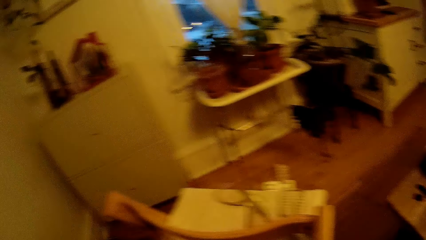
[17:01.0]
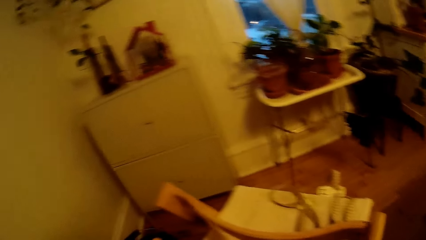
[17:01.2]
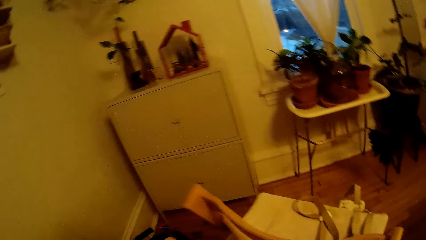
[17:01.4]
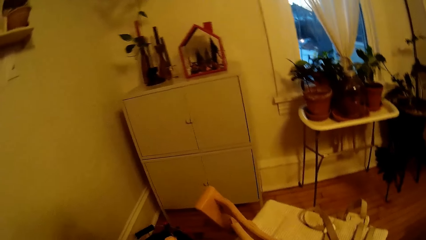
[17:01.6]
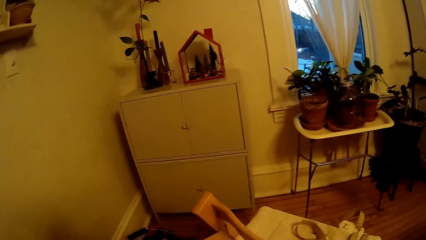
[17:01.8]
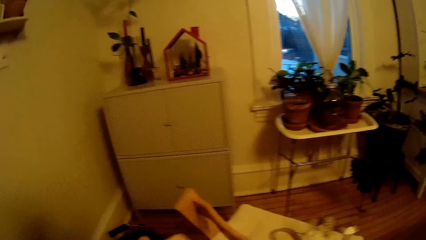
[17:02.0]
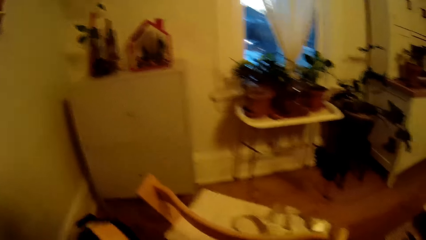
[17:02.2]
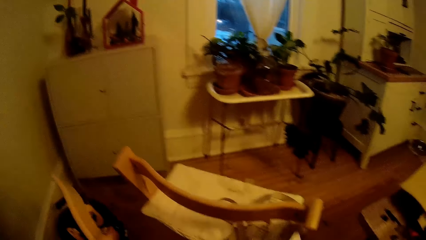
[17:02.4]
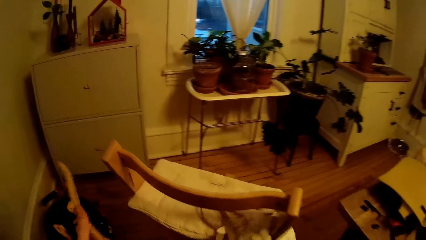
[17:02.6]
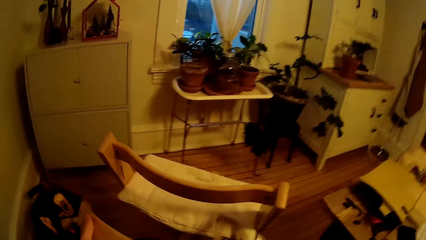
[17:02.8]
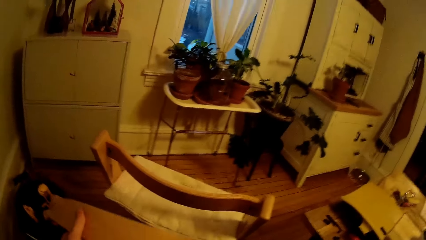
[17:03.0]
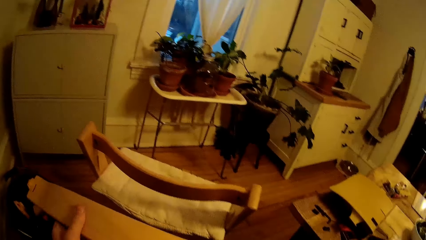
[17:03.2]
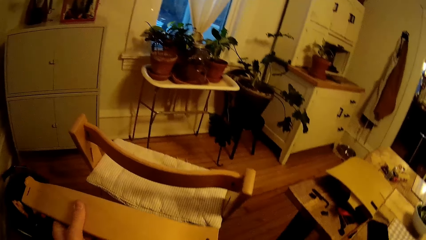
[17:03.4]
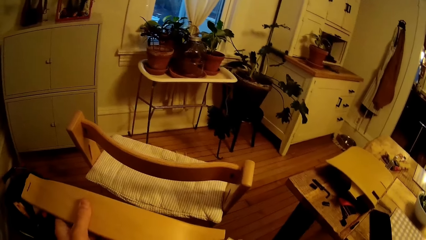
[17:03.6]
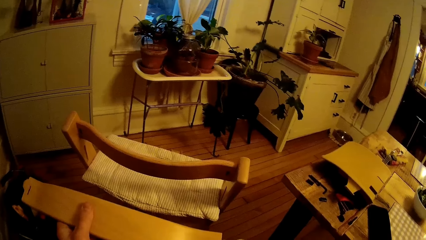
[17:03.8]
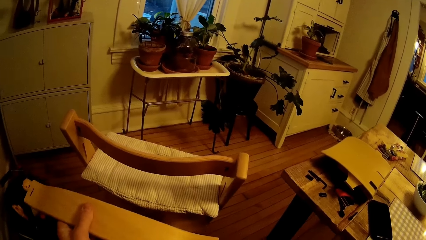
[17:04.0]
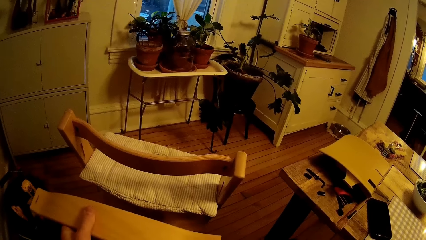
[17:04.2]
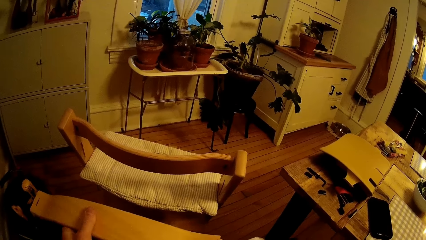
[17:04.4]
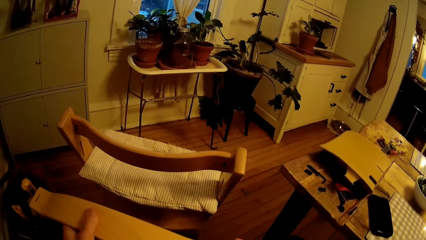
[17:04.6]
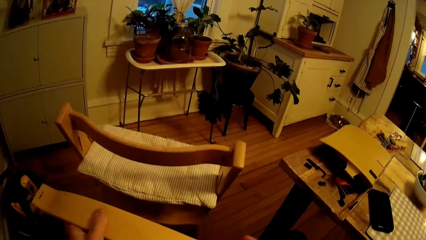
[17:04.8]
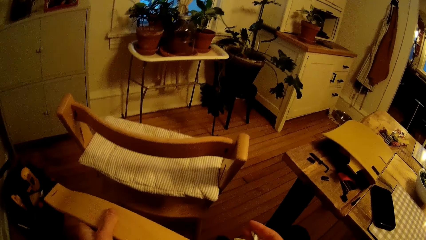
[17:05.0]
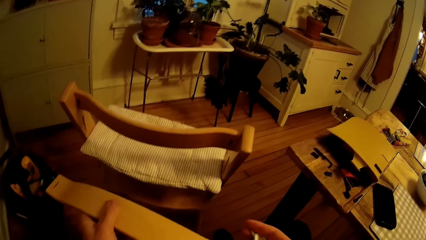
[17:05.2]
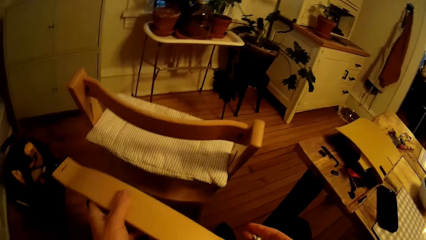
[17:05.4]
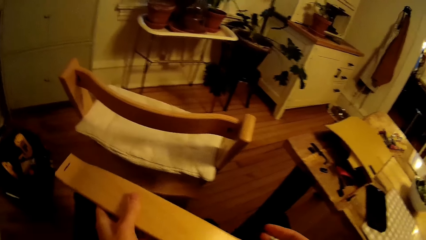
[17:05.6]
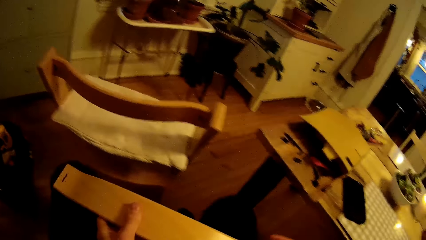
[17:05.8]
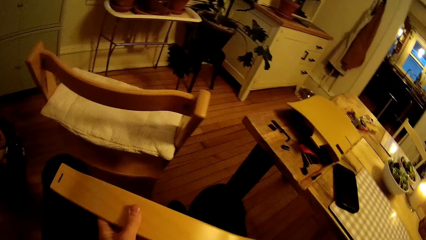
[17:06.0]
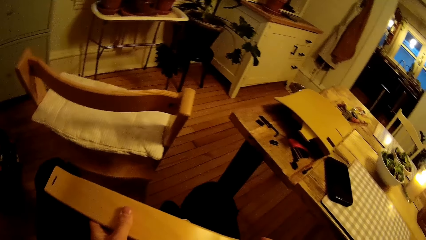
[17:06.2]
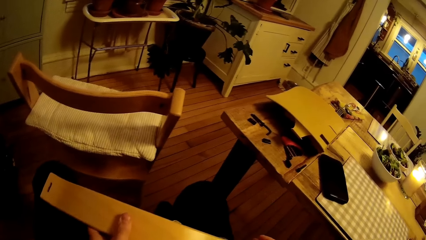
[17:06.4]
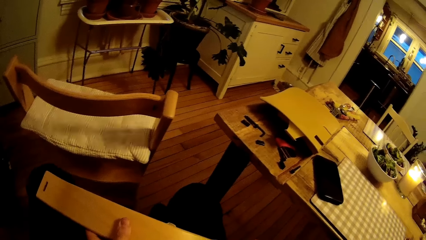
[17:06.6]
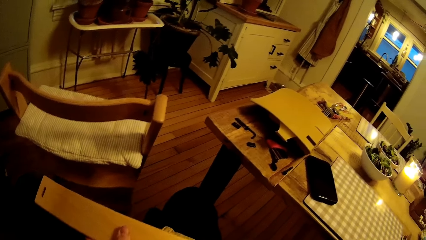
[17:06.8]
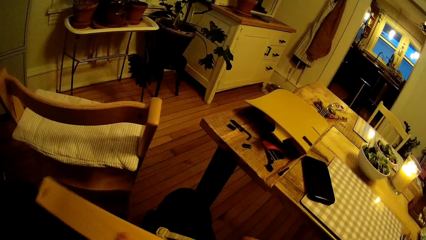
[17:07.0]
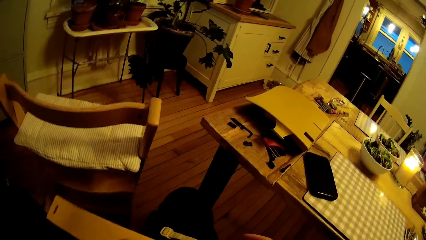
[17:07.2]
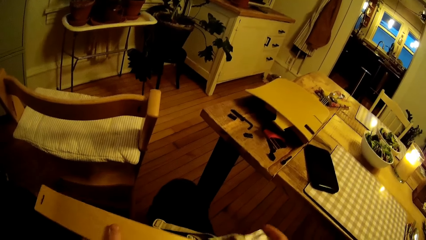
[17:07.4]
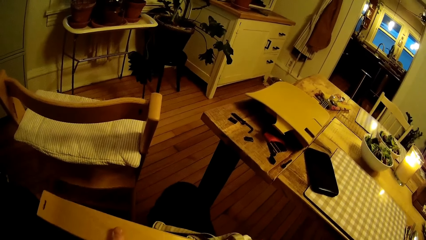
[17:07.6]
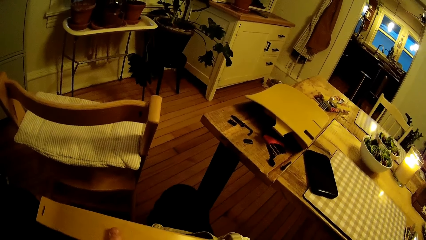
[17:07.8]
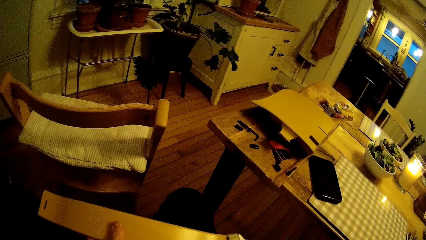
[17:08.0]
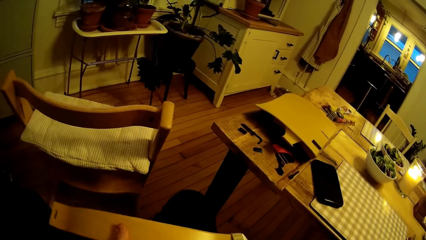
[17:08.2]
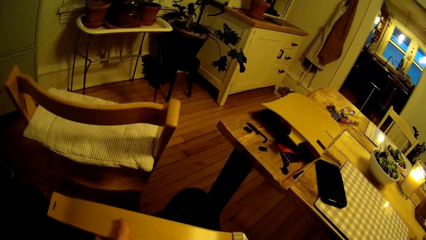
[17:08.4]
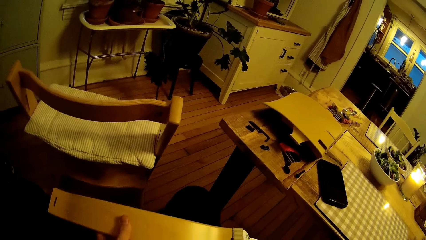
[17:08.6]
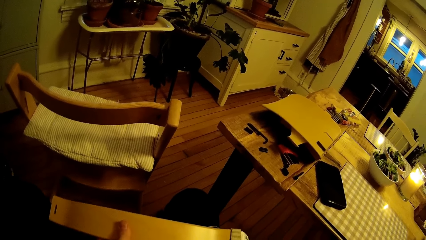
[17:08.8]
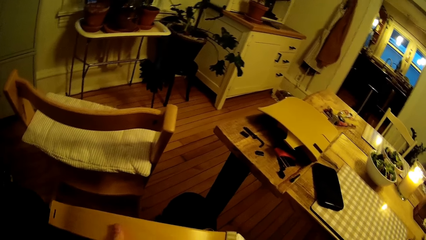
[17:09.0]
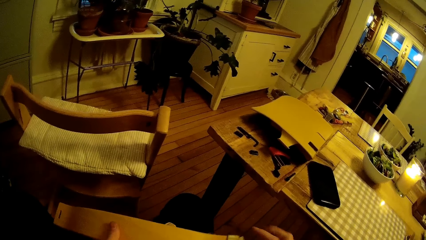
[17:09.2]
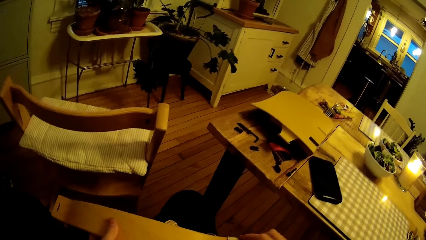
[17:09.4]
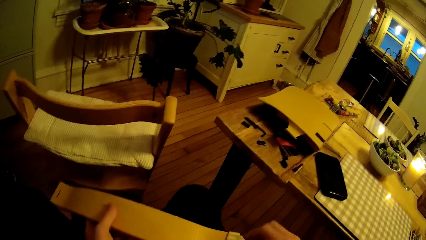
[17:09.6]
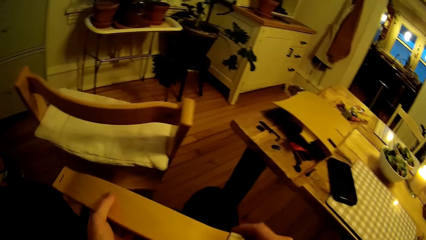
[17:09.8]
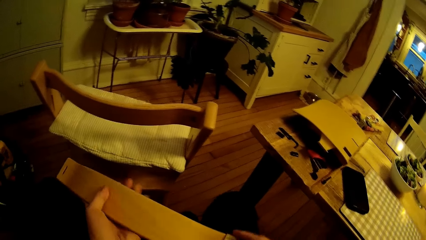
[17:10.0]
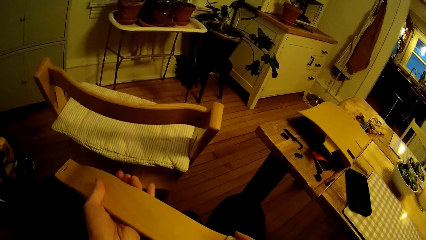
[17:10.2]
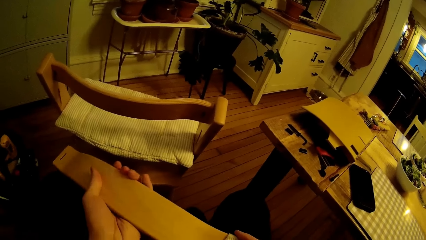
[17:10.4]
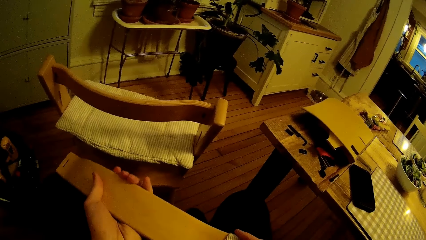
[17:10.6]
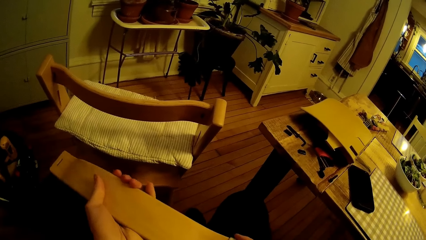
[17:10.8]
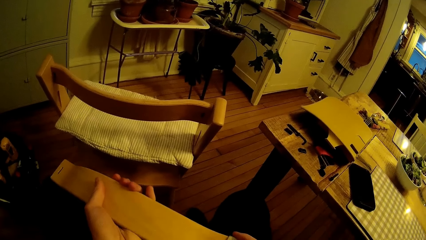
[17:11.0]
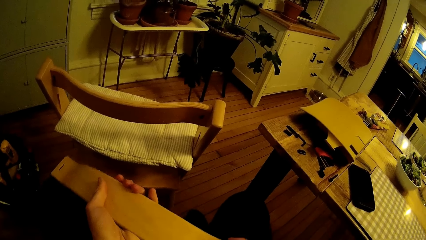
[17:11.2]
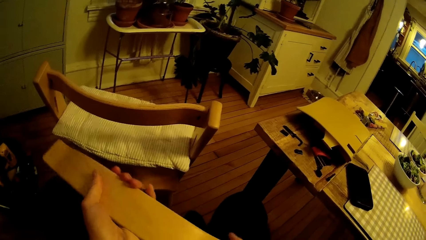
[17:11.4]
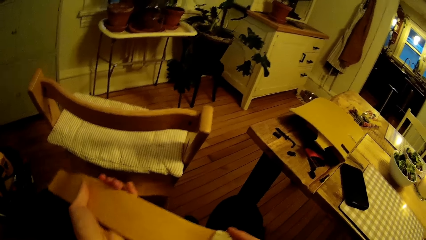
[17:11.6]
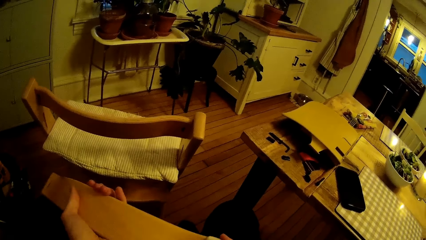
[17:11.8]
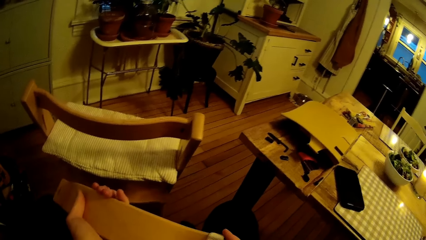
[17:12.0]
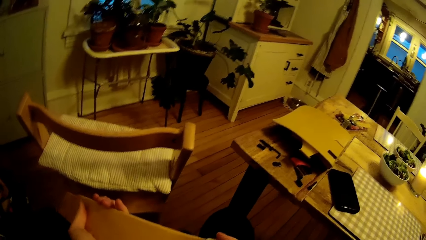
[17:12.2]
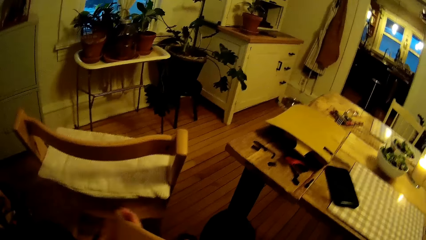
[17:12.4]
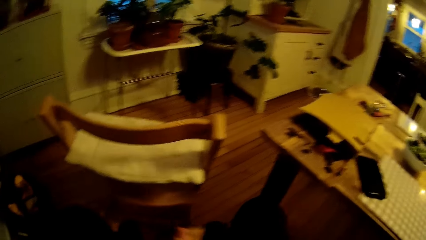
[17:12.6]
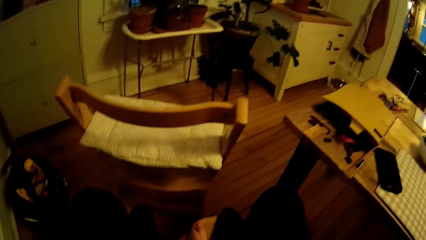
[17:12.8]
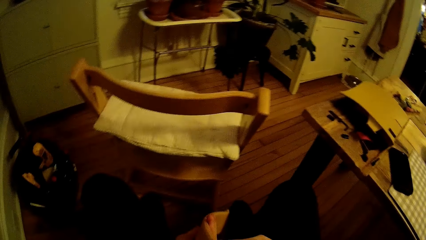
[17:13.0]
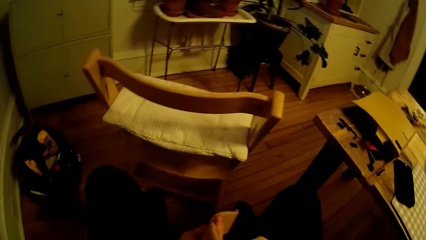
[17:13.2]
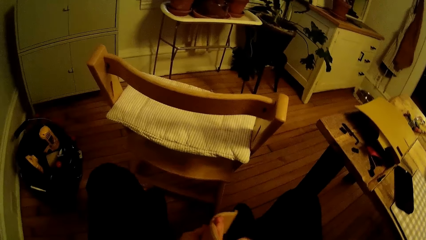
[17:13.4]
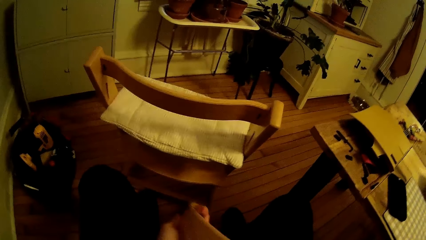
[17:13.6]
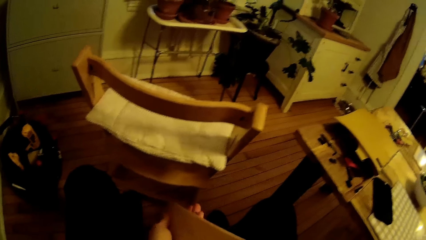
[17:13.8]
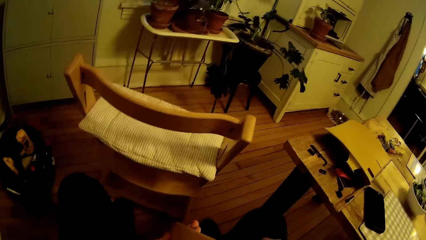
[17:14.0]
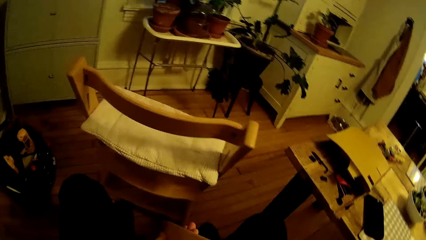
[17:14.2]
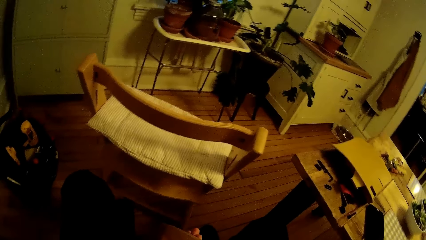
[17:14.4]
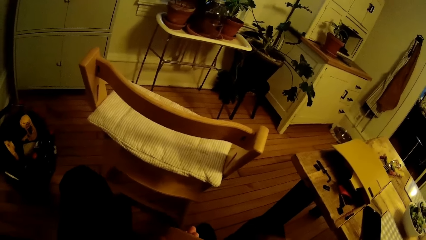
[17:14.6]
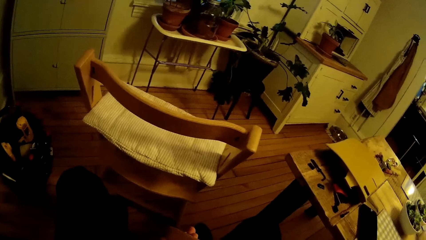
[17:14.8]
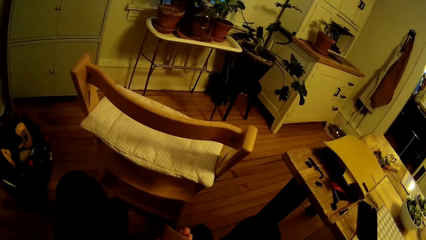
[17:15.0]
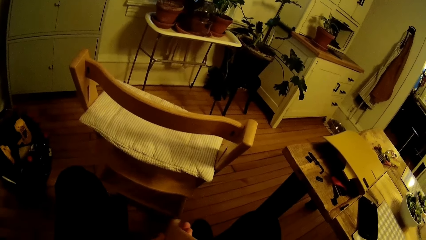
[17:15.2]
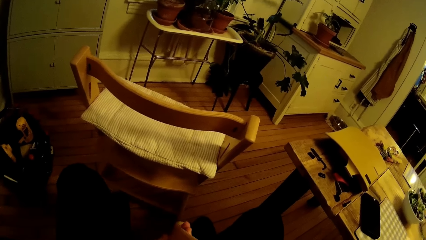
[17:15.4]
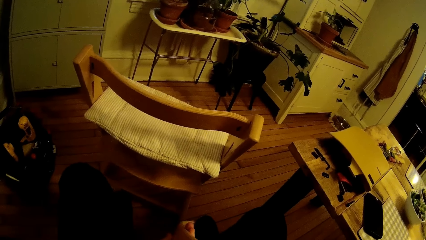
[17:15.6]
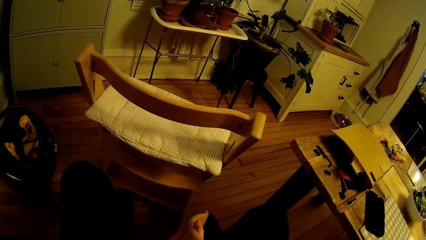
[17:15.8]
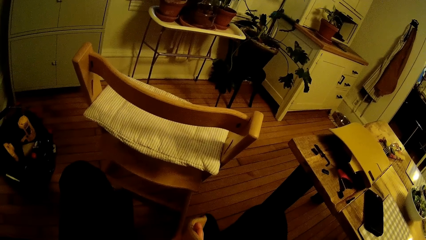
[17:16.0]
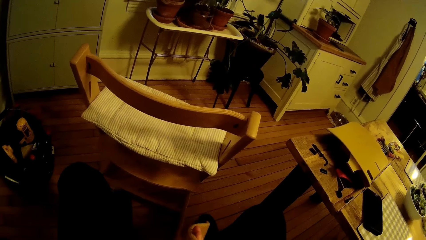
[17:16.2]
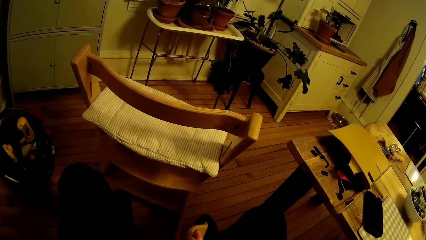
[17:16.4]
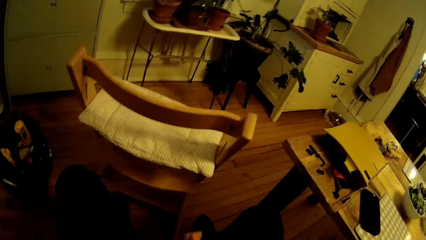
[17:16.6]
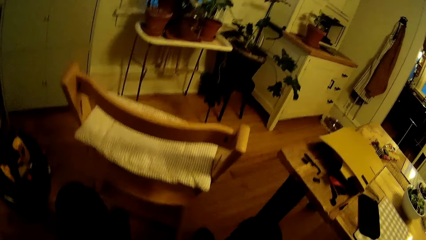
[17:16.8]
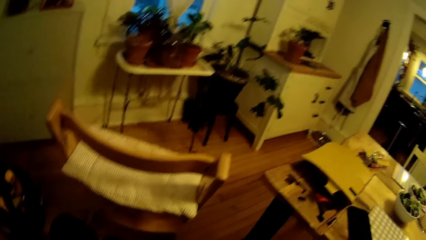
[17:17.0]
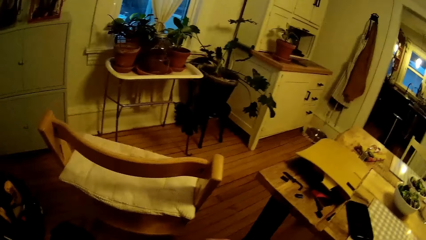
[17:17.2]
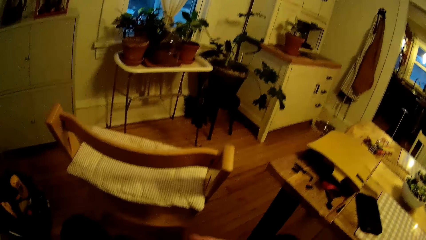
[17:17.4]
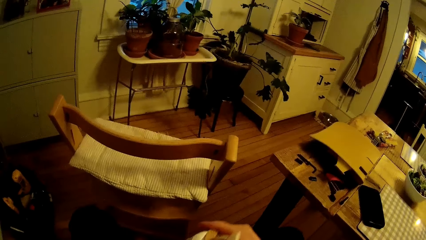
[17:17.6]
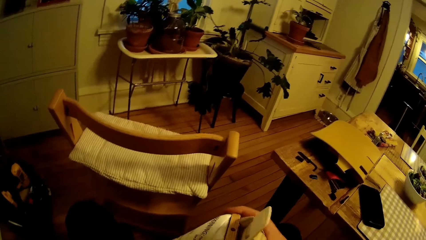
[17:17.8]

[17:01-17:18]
The camera wearer fixes the belt. He holds wood from the baby swing sitter with his left hand. He takes a piece of wood. He fixes the fastening into the wood from the baby swing chair with both hands. He checks the wood keenly.
